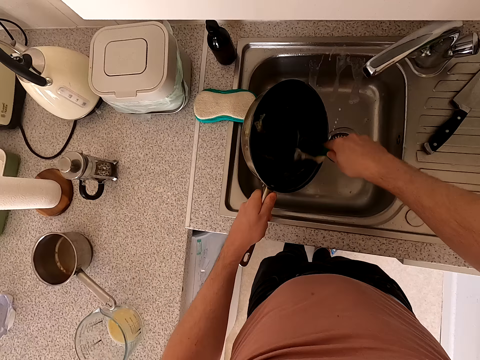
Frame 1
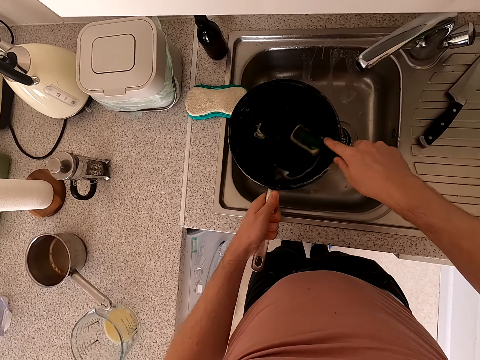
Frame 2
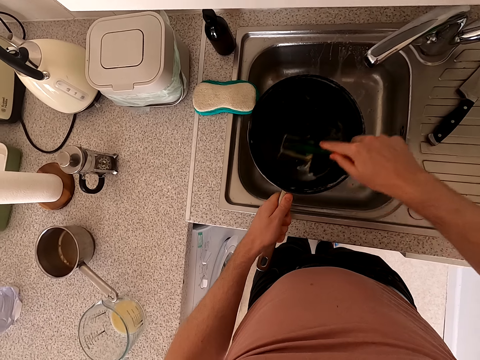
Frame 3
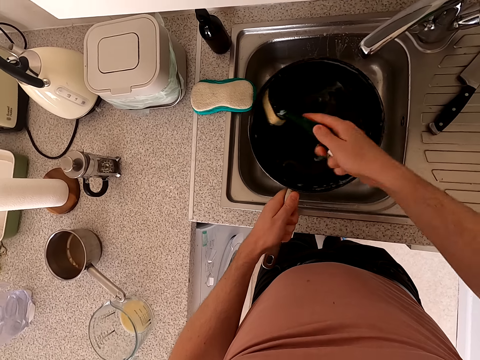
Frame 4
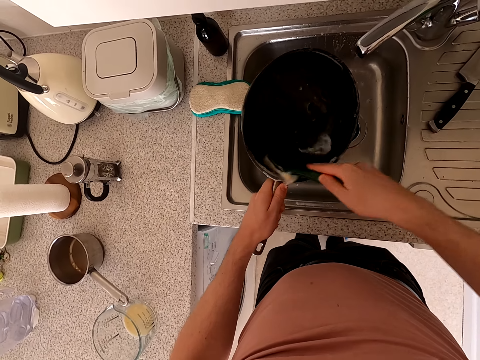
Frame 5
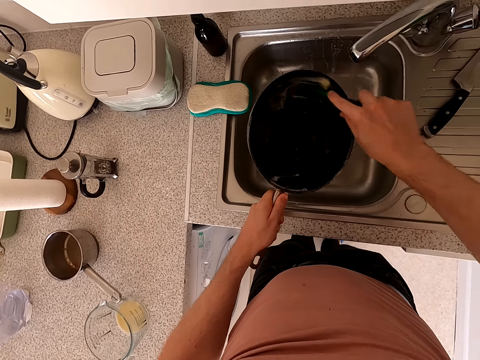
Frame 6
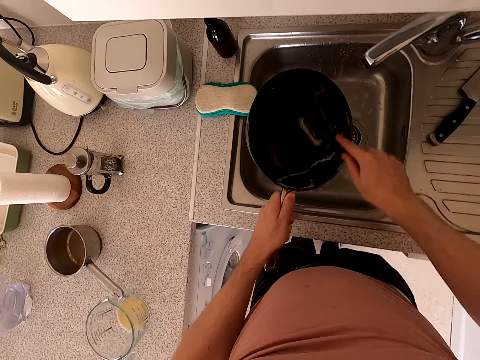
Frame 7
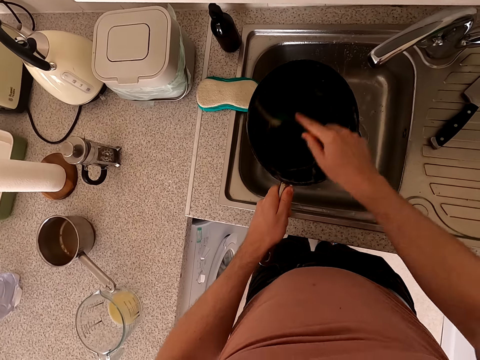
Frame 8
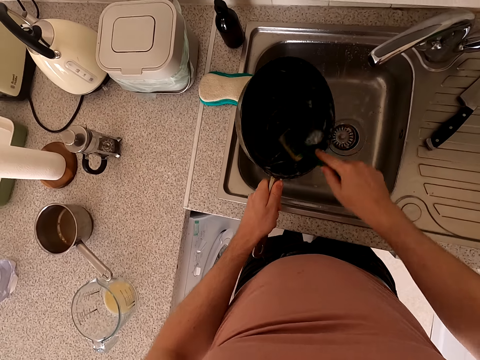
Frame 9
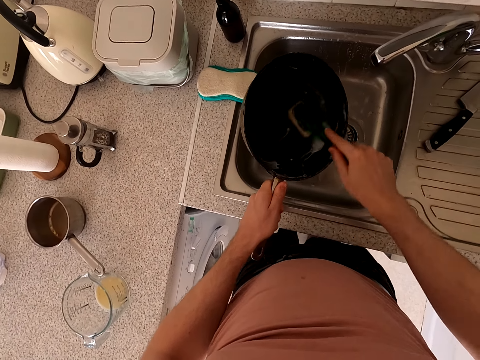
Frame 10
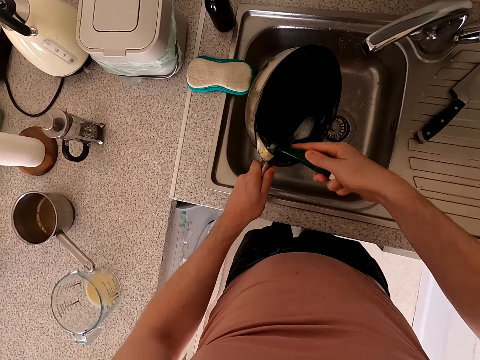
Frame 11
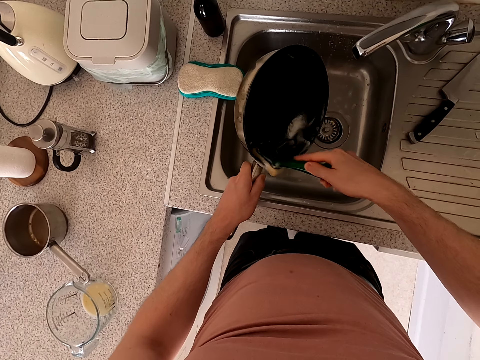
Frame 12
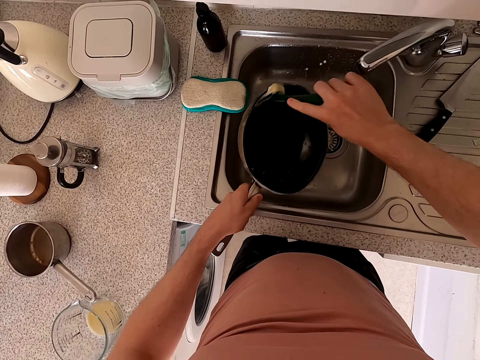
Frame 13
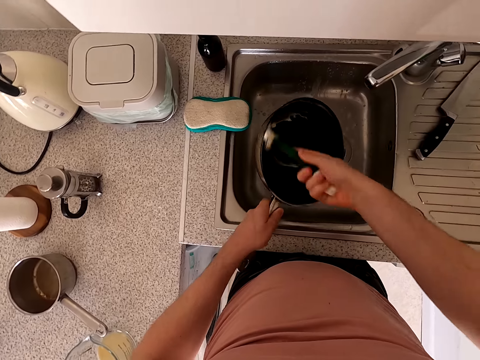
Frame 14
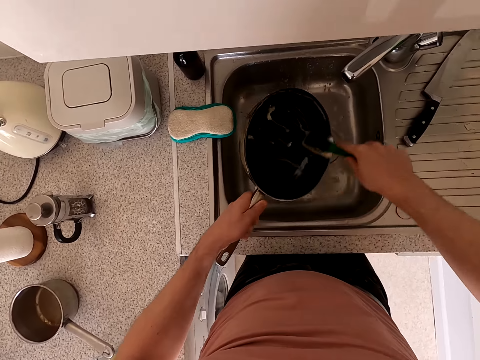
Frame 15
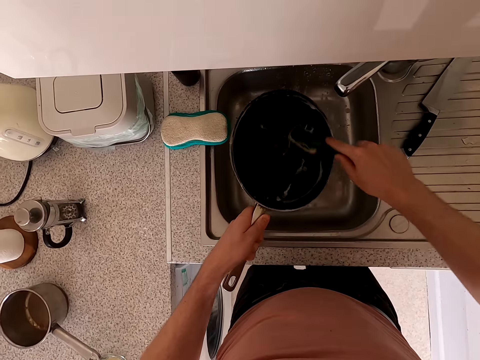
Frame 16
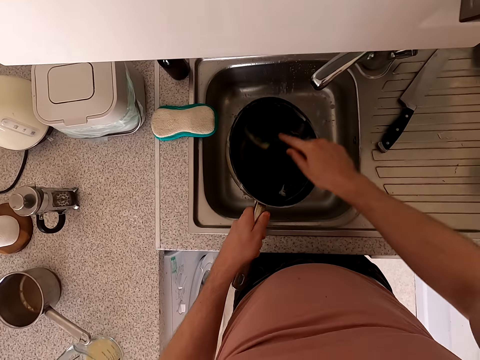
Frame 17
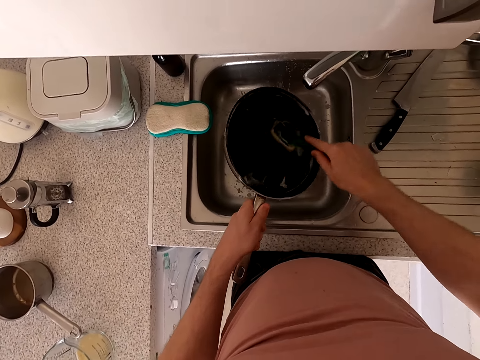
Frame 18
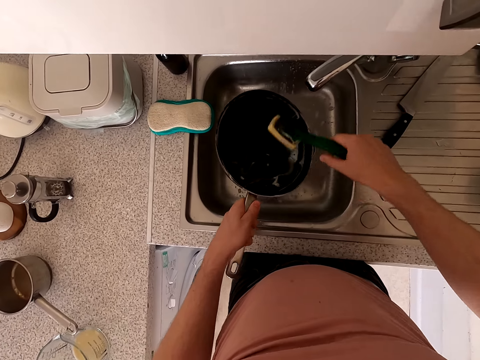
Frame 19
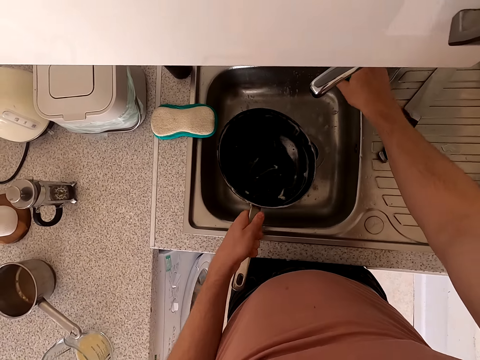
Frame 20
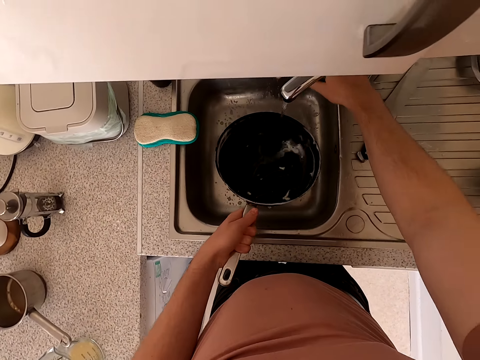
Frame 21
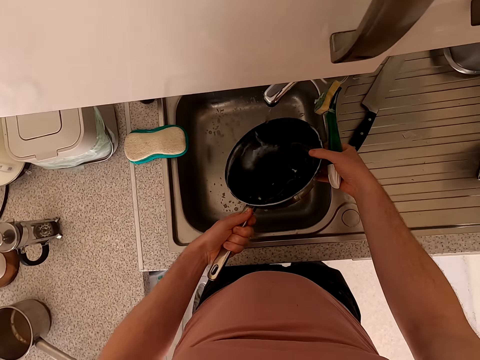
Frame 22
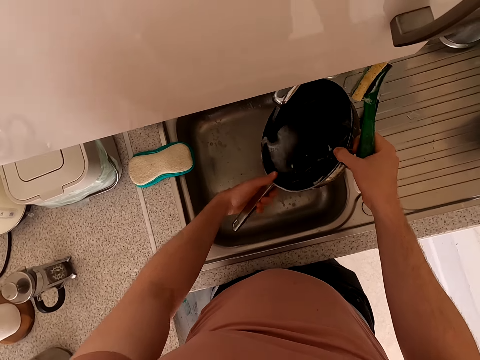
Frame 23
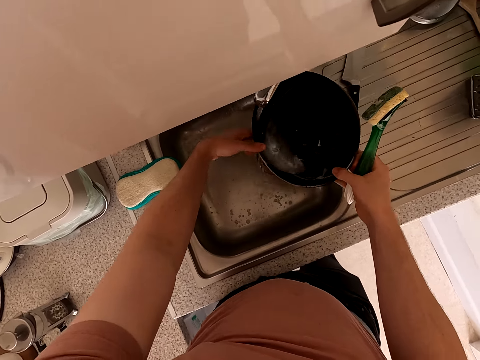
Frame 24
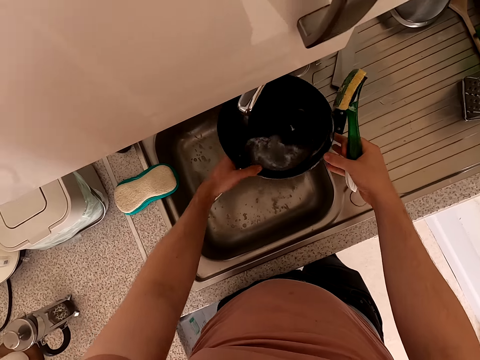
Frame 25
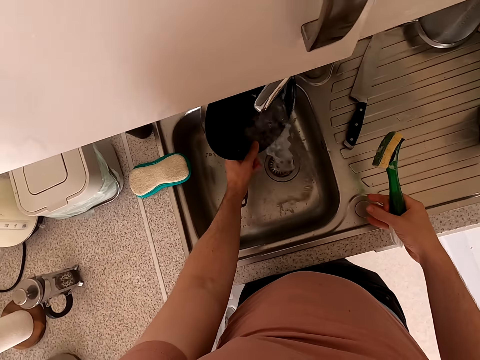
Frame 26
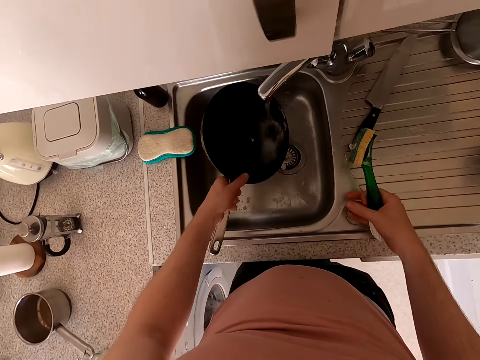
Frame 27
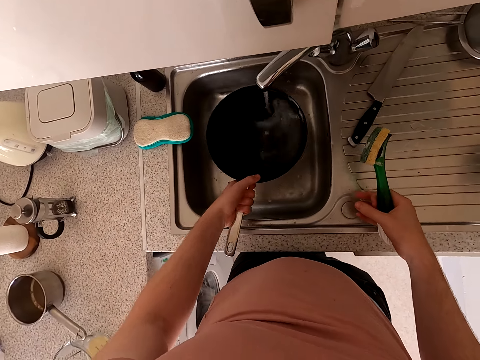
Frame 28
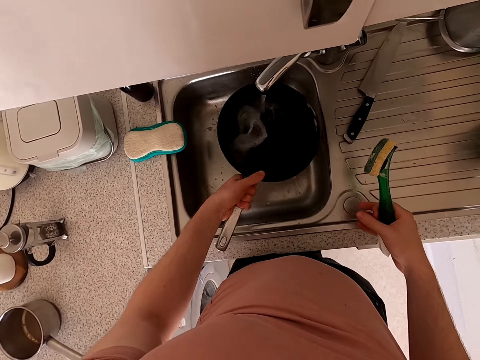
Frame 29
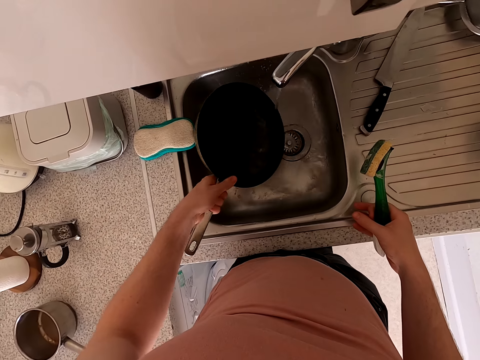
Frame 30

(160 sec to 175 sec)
The camera wearer opens the tap. They rinse the cooking pan.

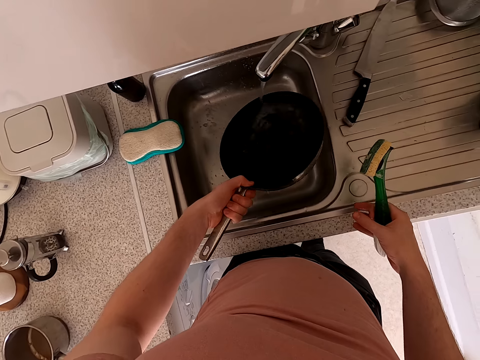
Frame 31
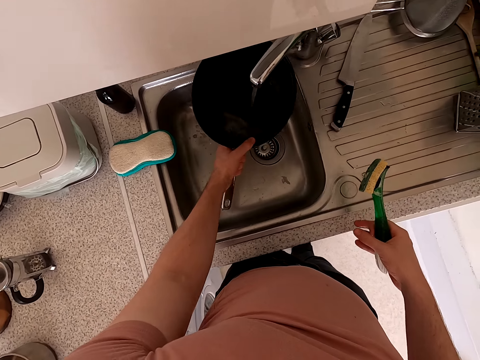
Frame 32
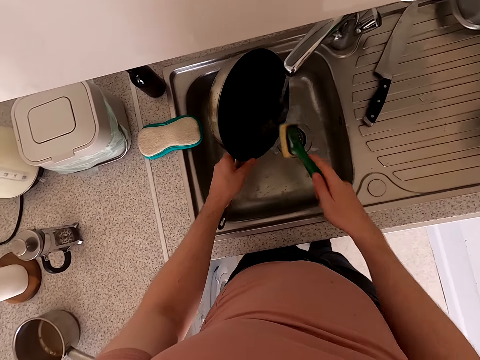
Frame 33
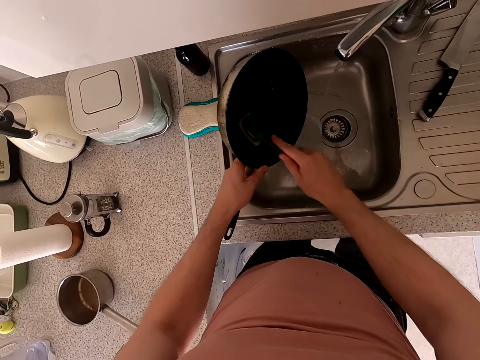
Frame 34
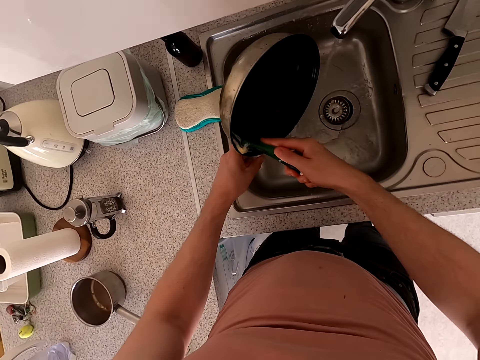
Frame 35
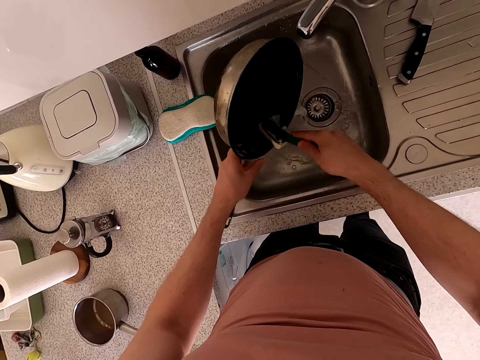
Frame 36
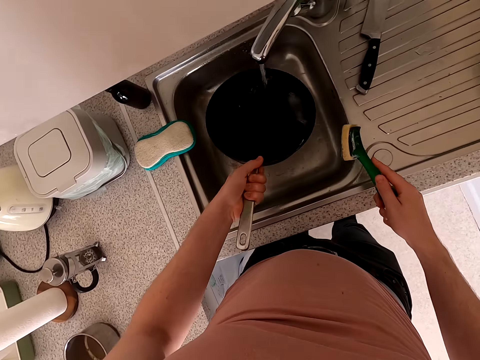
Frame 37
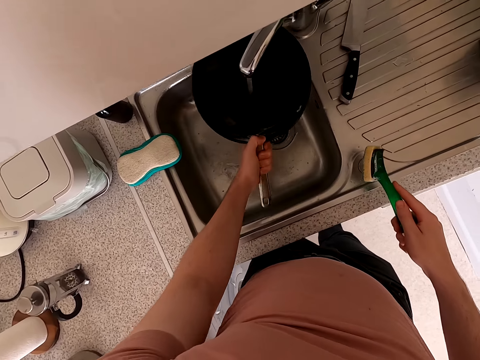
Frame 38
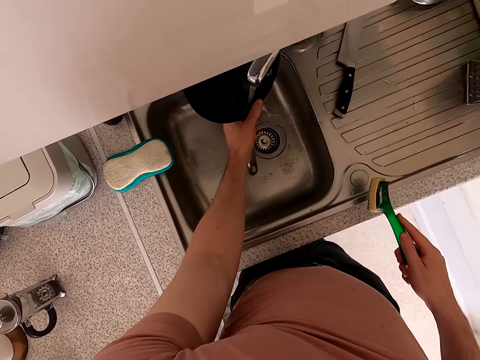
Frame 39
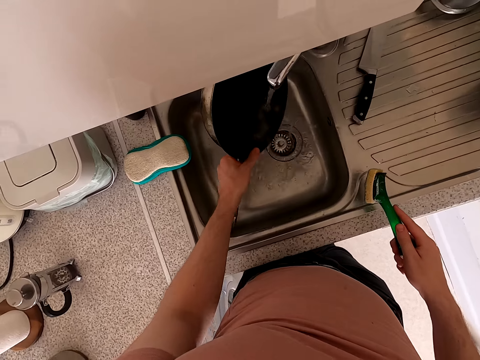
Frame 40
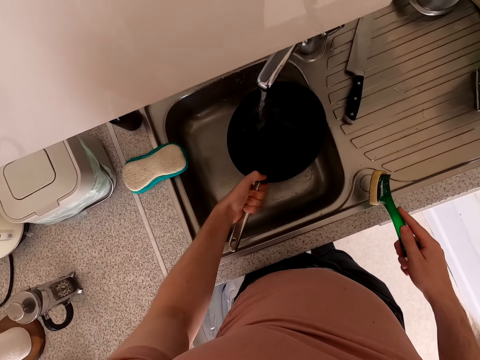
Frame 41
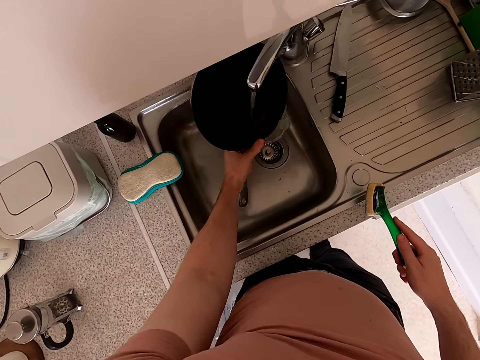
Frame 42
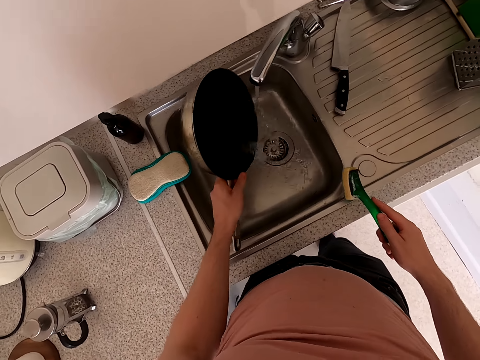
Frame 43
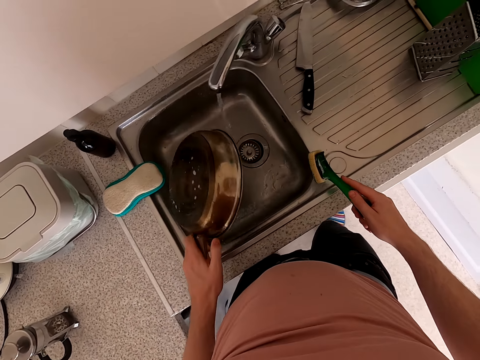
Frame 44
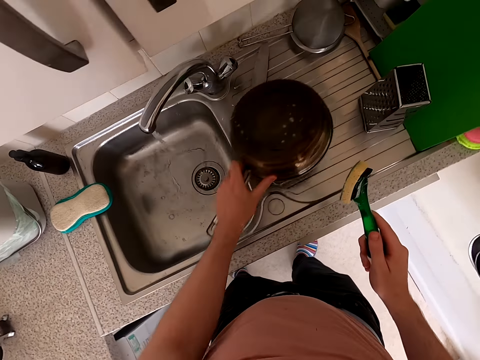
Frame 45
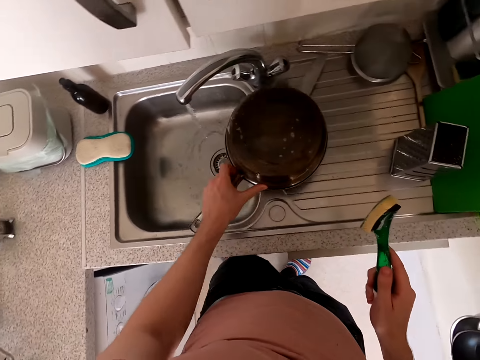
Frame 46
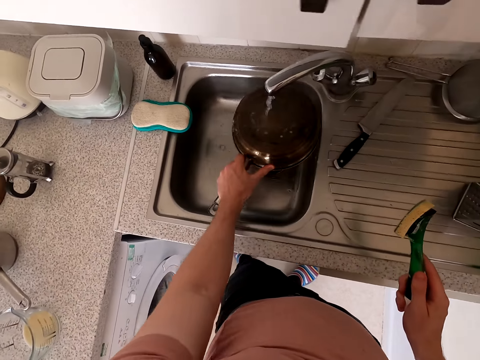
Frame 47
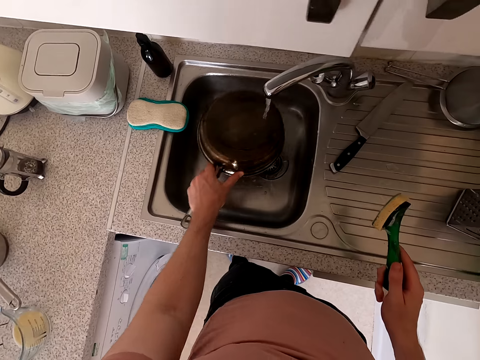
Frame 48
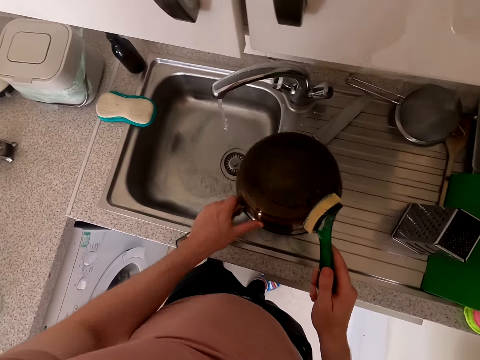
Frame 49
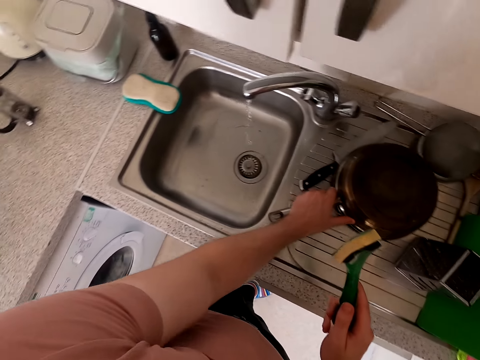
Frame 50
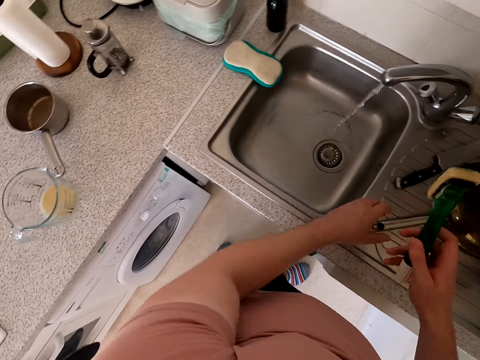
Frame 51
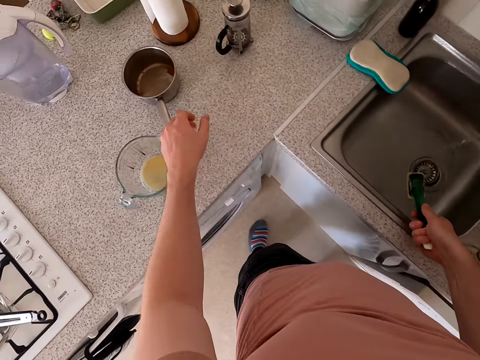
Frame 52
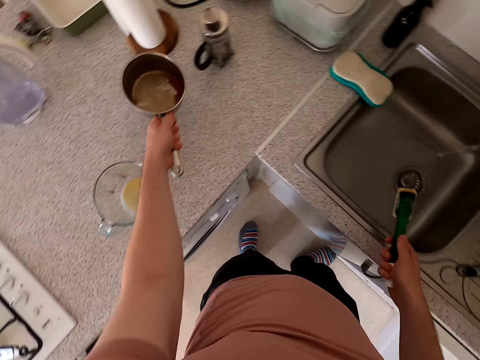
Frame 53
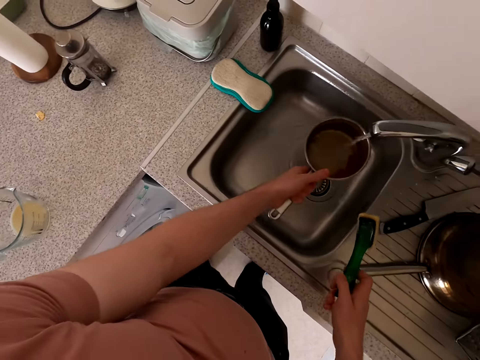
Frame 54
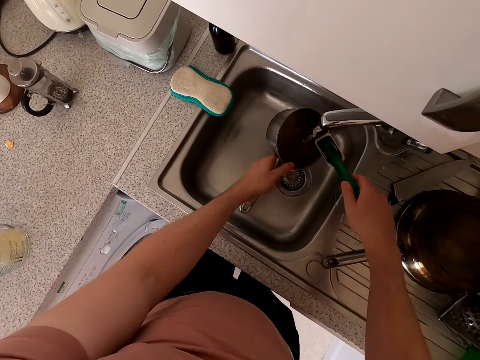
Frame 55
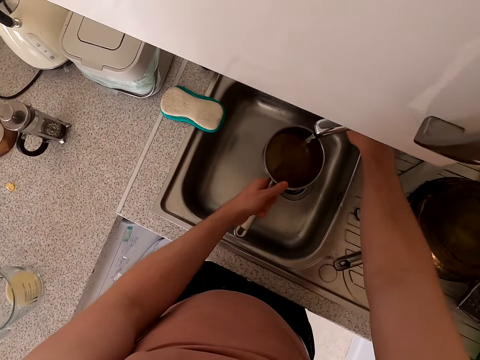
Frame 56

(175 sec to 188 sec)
The camera wearer scrubs the cooking pot or dish. They rinse the dish. They put the dish down. They pick up a bowl. They rinse the bowl. They scrub the cooking pot.
